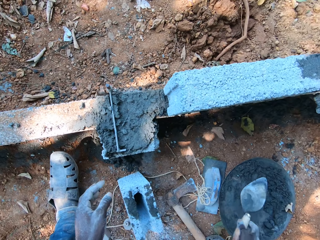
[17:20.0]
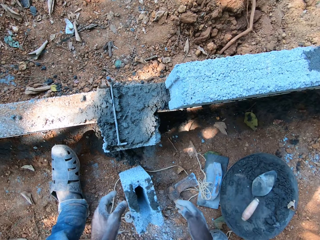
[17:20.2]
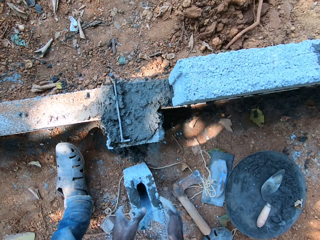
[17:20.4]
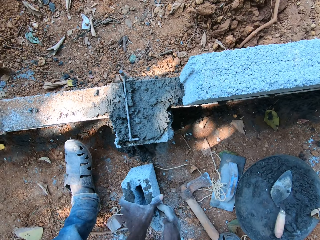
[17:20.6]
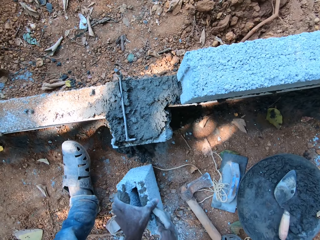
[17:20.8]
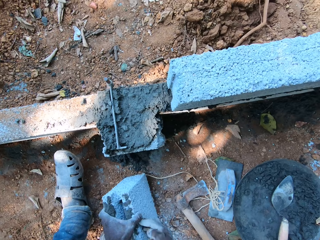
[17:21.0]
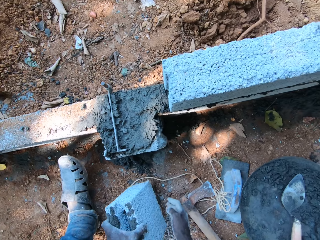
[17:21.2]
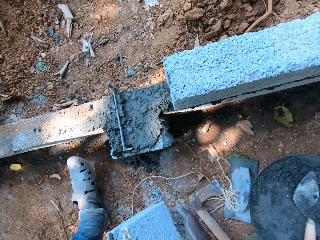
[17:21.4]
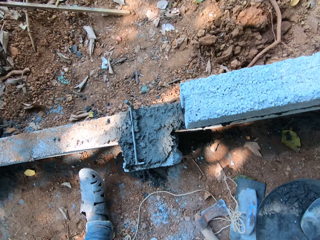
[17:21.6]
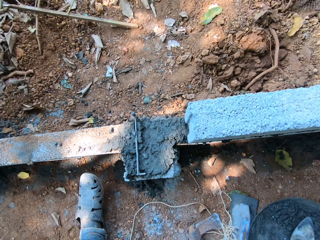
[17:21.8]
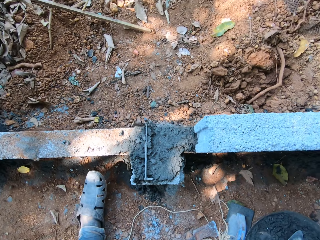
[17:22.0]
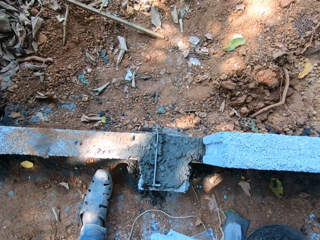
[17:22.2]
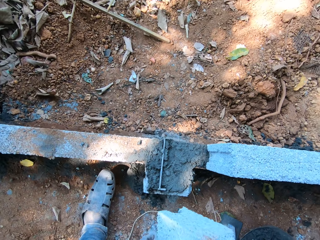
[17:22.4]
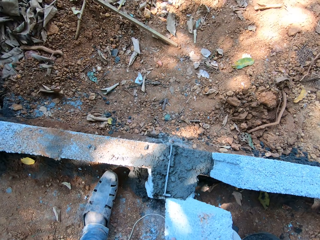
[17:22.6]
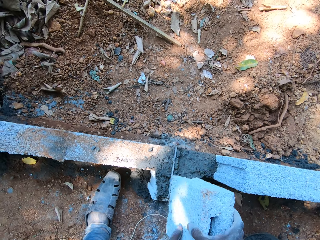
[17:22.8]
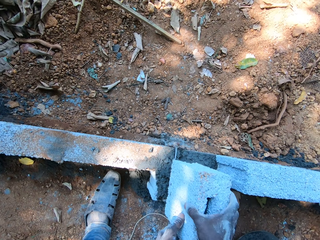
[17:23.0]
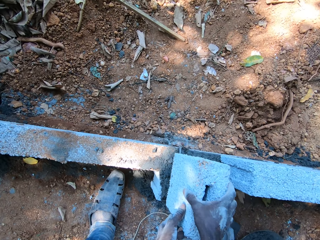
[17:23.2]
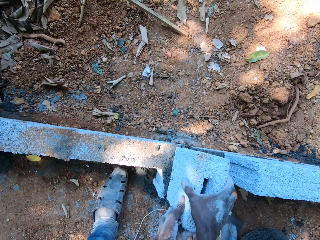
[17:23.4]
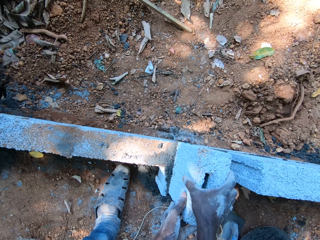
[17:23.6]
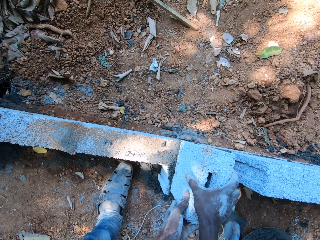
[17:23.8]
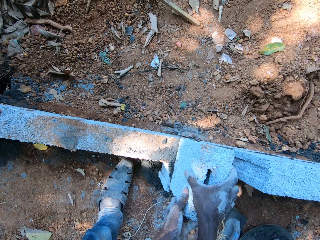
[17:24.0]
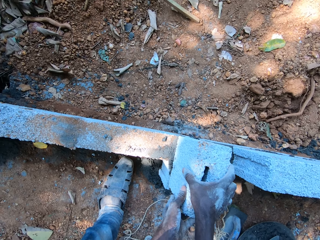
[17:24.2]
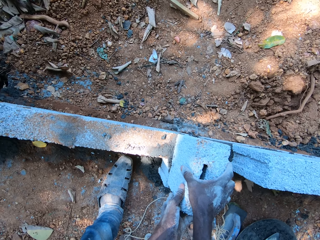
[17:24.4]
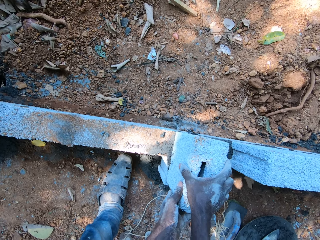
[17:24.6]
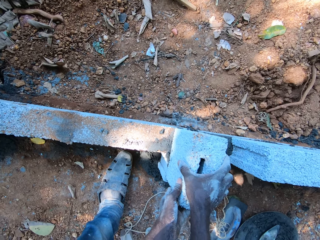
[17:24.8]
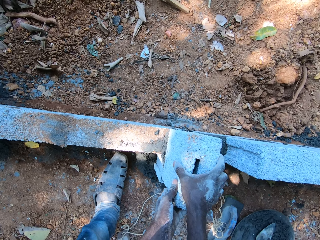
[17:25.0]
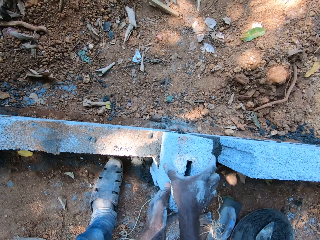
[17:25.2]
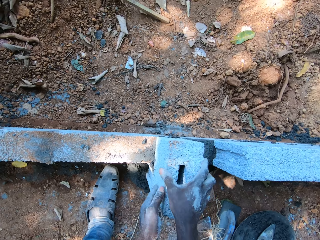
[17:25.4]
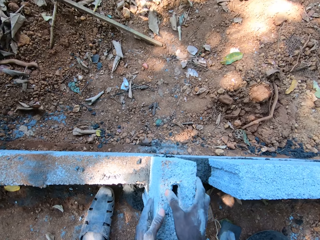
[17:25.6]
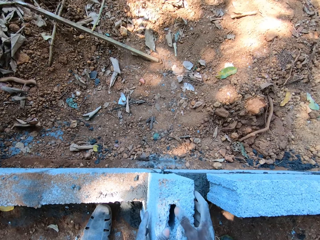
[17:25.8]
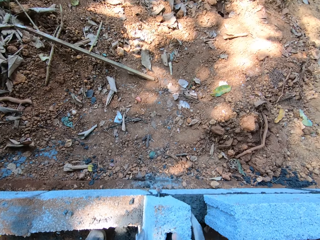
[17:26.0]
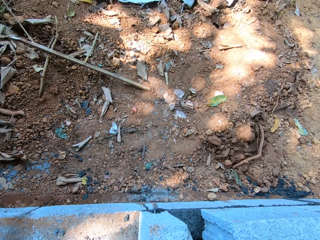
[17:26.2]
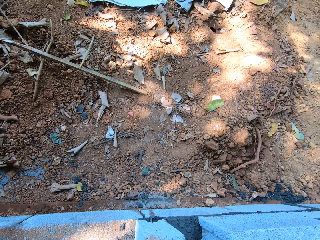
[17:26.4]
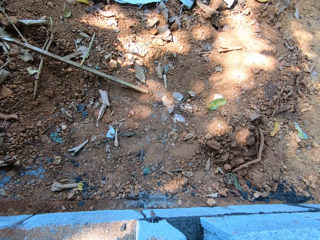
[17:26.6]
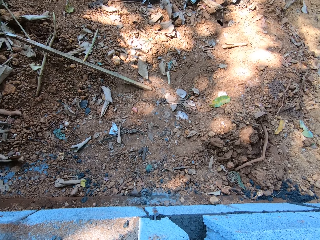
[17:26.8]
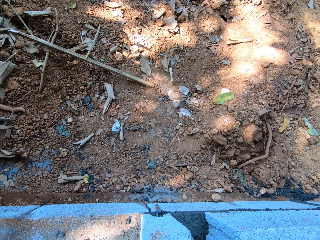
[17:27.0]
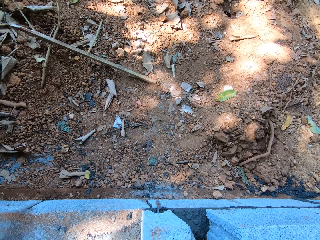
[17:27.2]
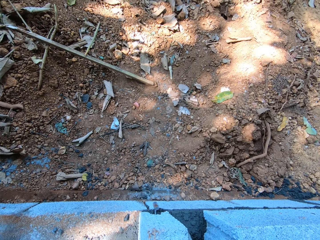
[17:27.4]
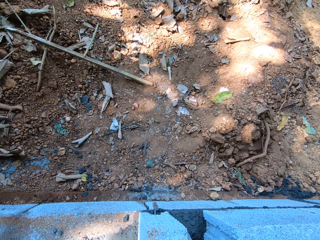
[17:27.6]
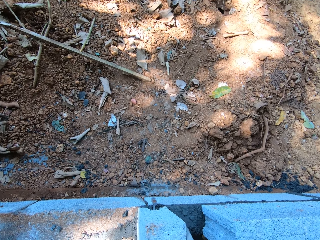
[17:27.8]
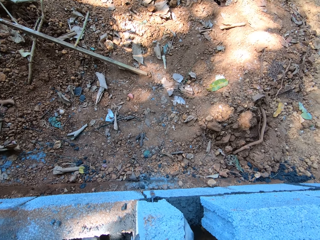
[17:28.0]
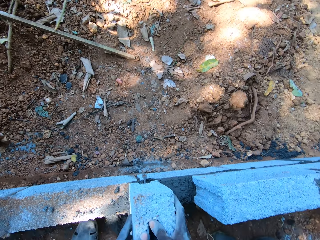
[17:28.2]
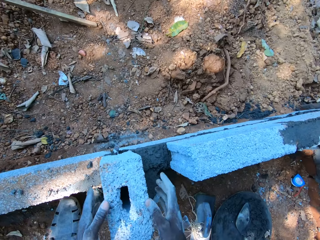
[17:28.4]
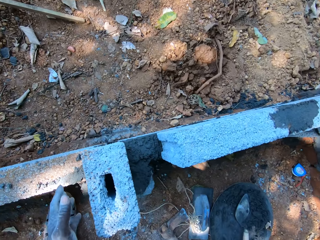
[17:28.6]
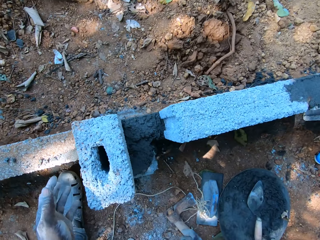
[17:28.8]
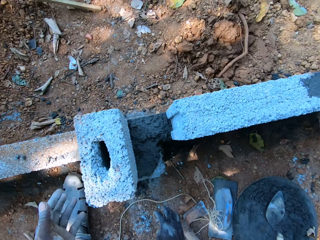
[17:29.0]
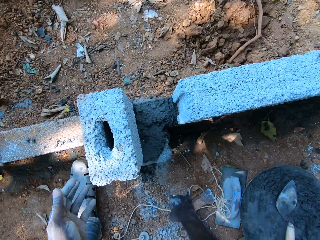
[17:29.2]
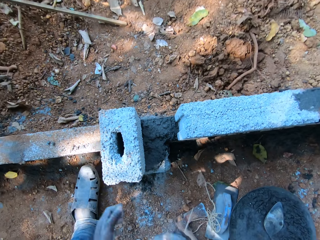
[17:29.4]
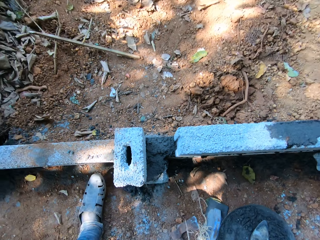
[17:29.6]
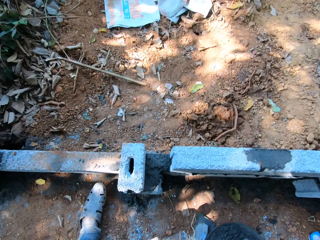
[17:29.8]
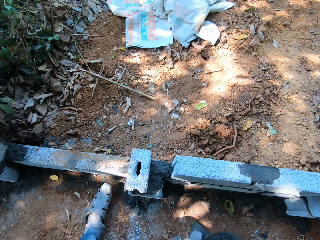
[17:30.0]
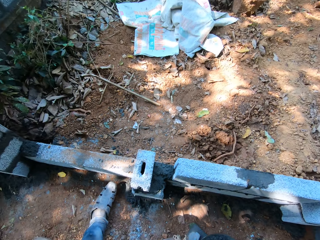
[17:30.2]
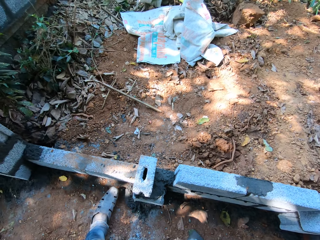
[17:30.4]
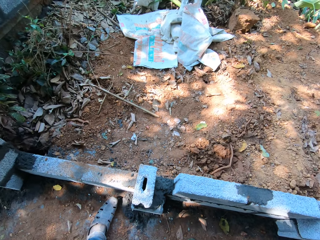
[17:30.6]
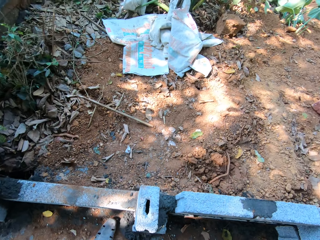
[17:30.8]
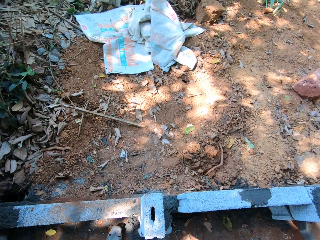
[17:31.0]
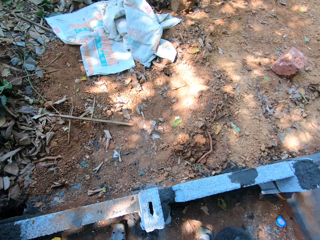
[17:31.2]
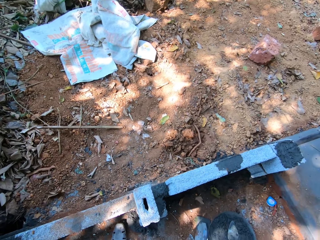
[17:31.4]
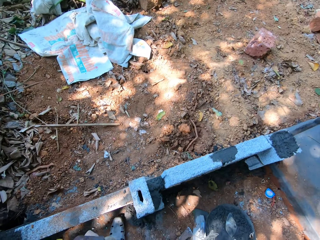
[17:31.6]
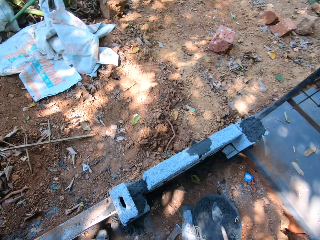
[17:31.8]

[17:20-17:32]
The camera wearer drops the gauging trowel in his right hand in the mortar pan. He picks up the block on the ground with both hands. He holds the brick. He puts the block on the iron on the block foundation with both hands. He looks at the bricks. He looks at his hand. He picks up the line dori on the ground with his hands.

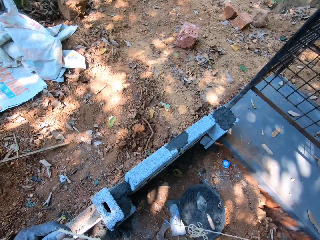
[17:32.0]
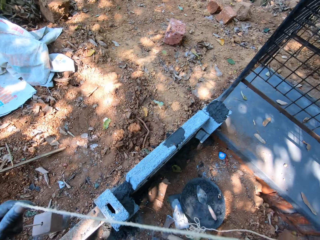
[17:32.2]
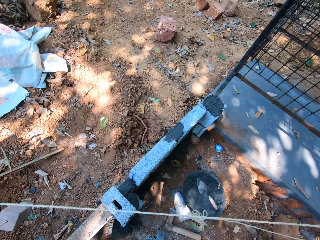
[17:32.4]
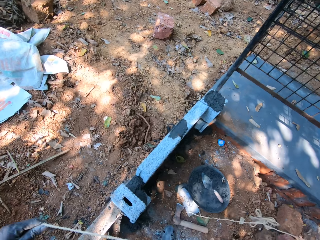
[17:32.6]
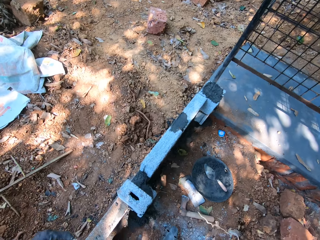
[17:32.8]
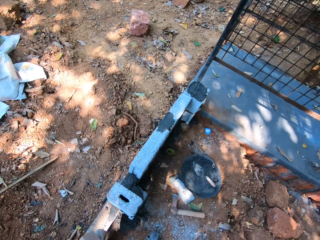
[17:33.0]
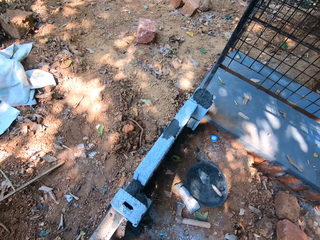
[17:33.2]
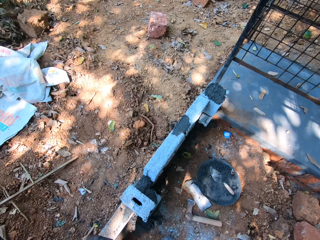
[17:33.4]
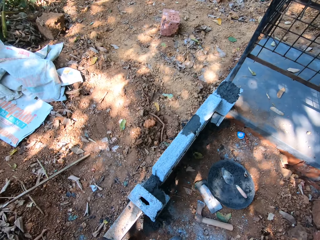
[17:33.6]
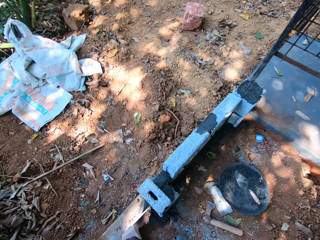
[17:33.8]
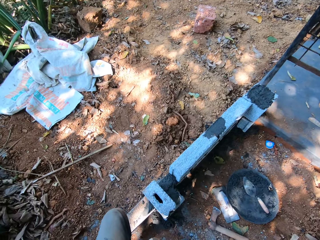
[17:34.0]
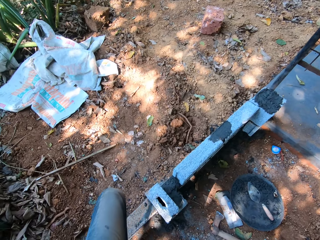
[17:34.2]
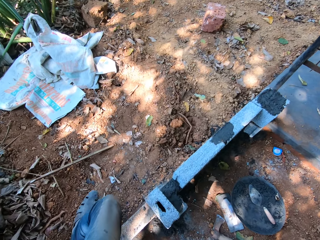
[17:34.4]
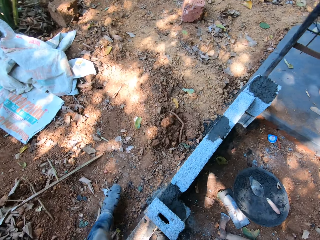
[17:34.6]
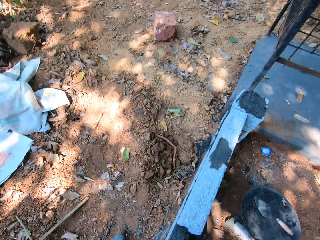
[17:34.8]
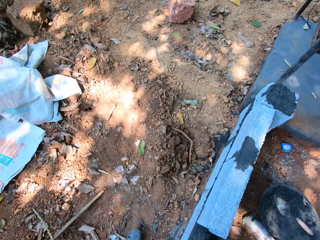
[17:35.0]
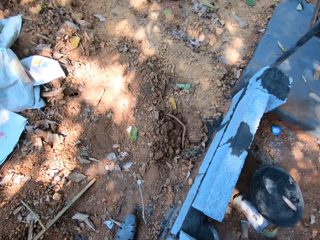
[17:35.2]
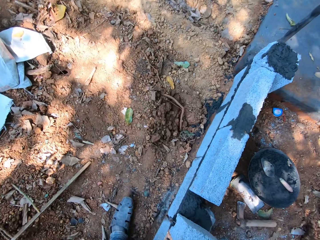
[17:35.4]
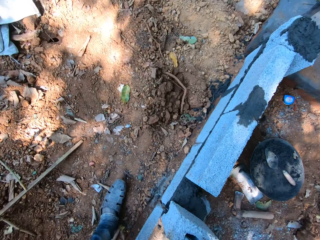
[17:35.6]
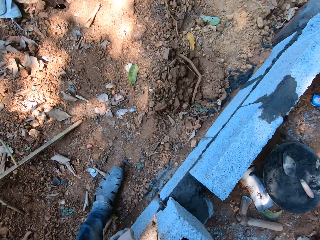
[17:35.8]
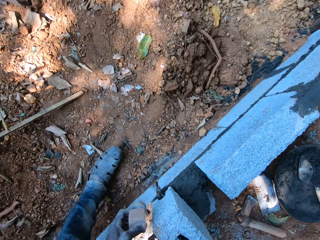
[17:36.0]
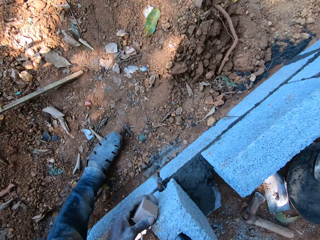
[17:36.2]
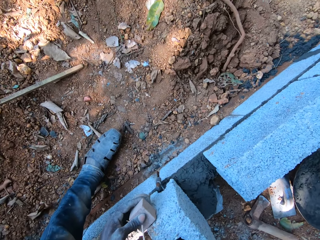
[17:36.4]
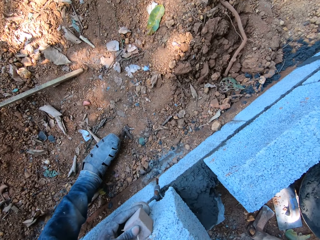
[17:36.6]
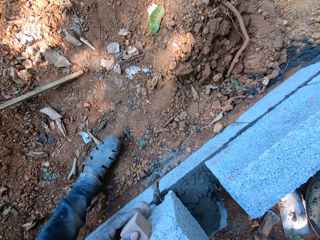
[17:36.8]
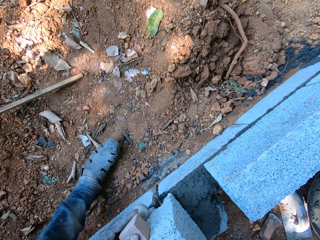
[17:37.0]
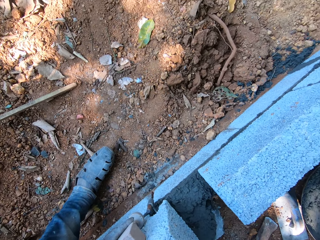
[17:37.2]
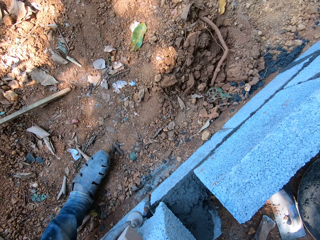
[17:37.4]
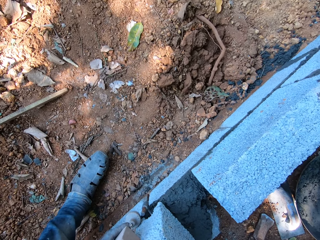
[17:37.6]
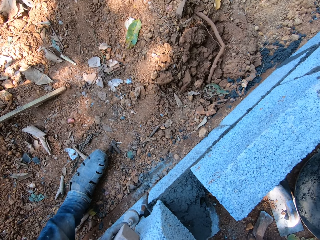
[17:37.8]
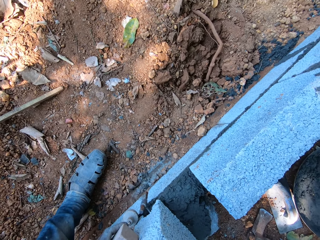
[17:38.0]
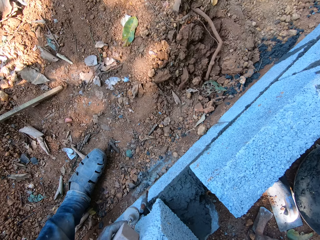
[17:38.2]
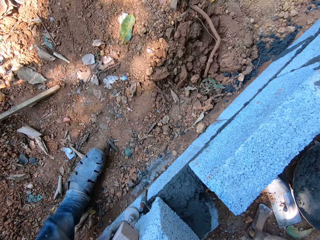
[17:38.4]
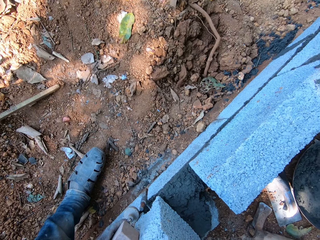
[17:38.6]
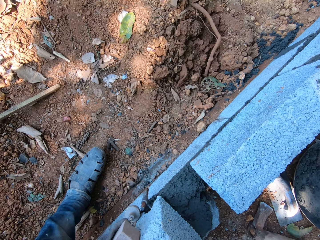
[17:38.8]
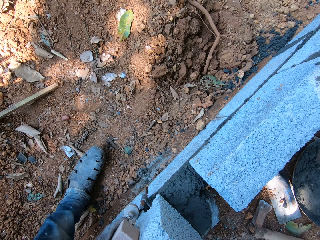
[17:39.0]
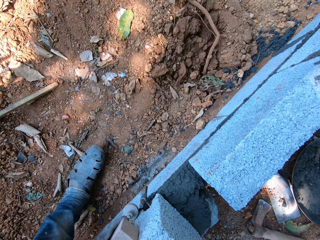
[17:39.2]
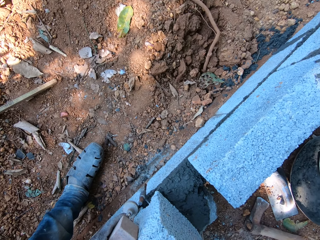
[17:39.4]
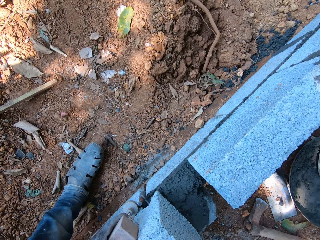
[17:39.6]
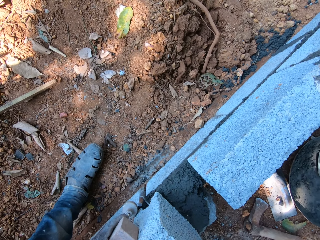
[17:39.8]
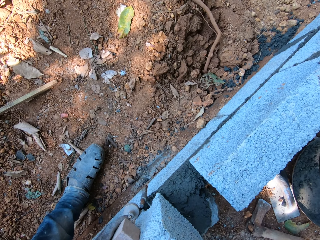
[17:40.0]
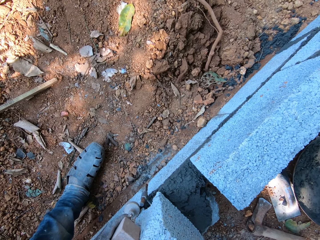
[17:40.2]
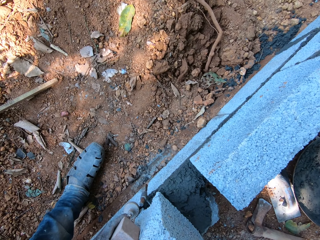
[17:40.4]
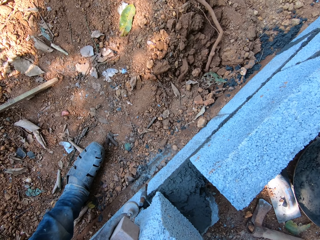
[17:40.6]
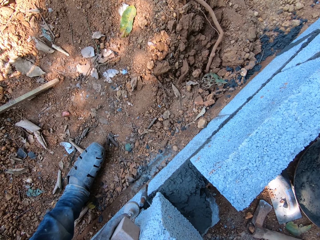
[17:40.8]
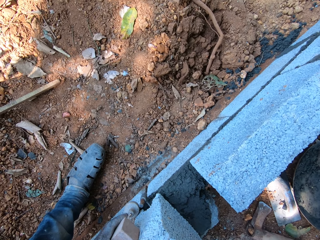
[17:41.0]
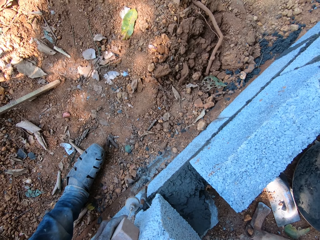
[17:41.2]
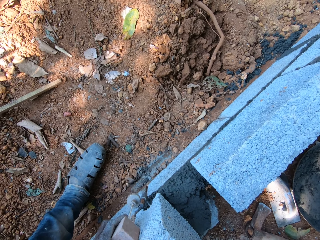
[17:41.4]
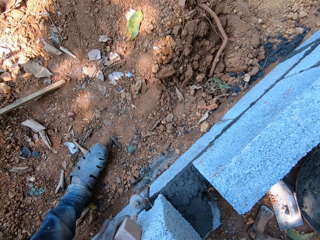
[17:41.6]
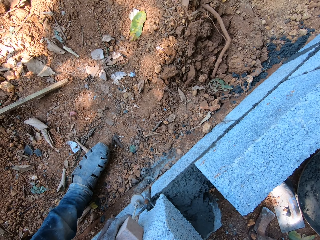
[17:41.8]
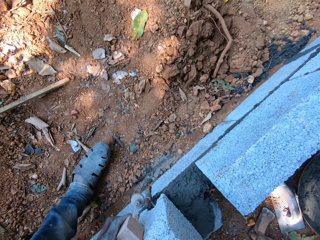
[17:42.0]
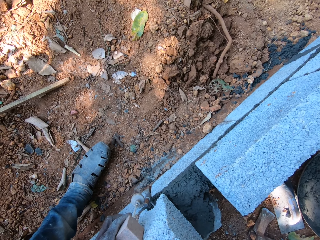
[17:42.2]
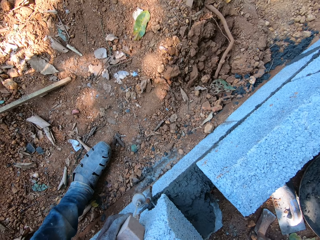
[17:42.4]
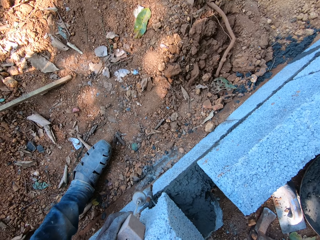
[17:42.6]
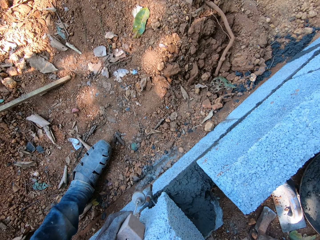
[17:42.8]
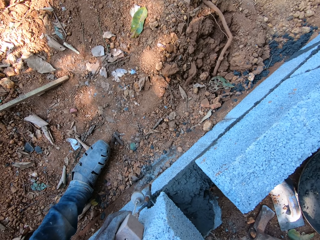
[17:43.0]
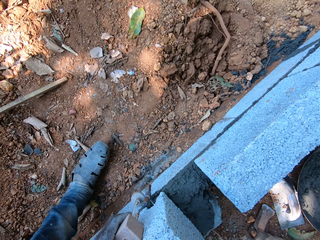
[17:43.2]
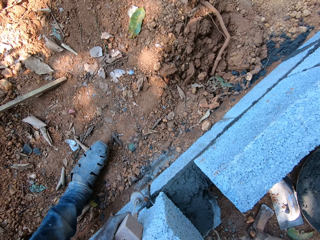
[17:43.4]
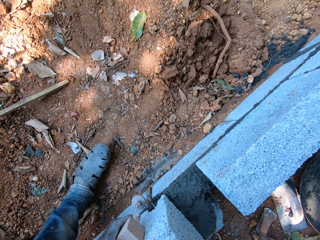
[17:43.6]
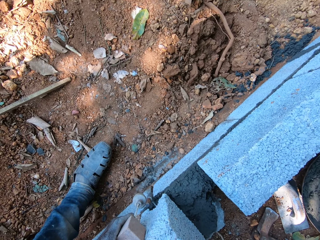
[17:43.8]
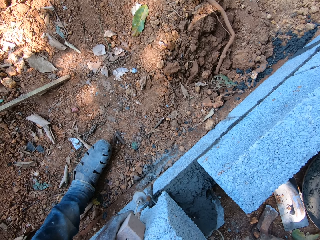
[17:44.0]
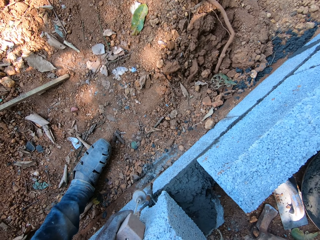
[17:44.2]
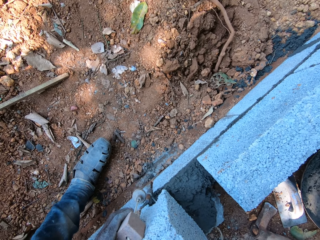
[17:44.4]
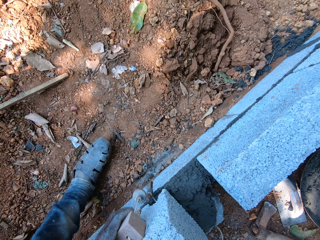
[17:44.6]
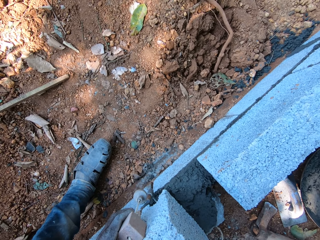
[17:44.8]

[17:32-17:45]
The camera wearer adjusts the line dori with his hands. He pulls the thread. He moves his leg. He straightens the block on the iron on the block foundation with the line dori in his hands. He measures the brick.
